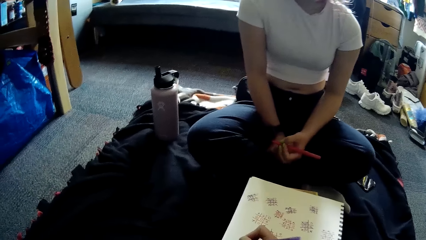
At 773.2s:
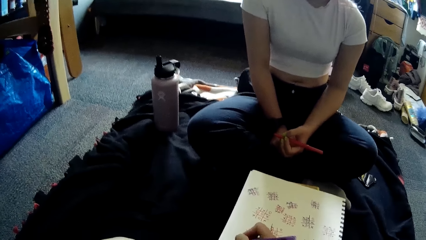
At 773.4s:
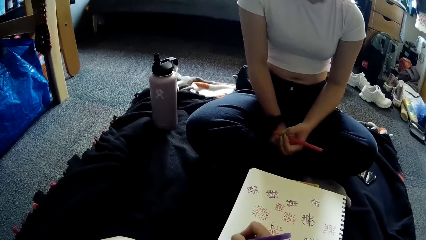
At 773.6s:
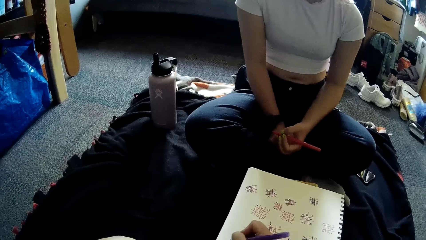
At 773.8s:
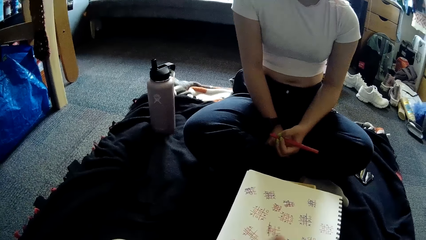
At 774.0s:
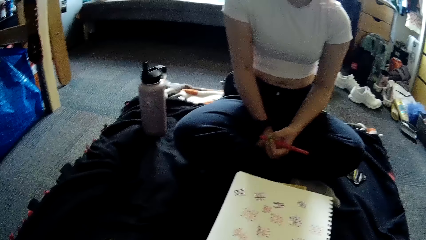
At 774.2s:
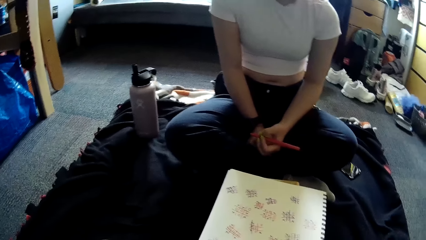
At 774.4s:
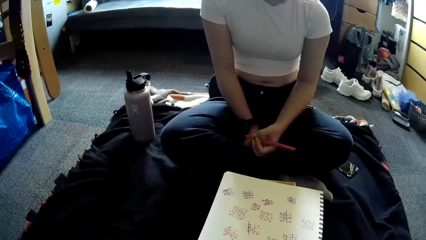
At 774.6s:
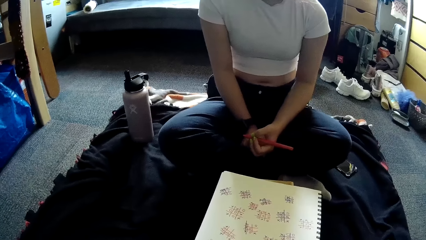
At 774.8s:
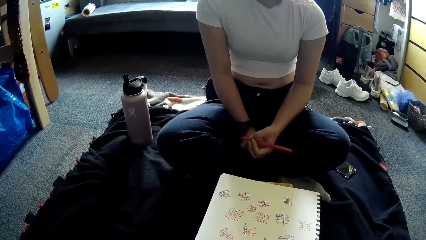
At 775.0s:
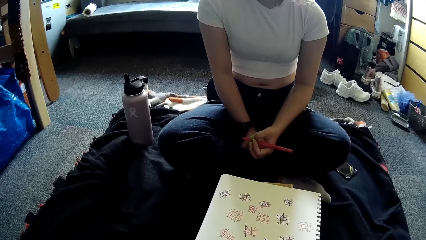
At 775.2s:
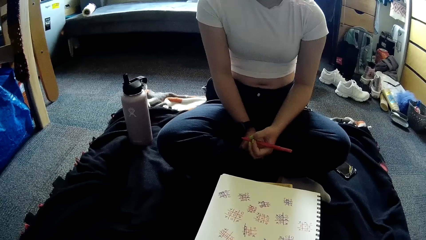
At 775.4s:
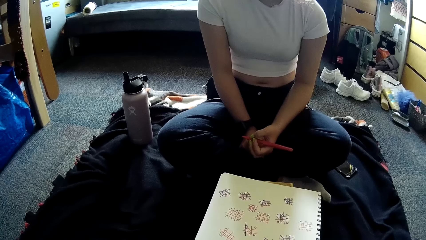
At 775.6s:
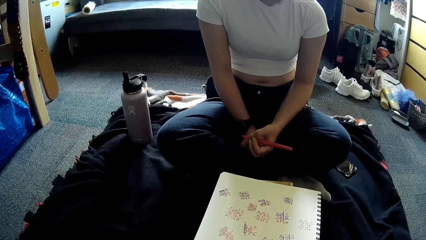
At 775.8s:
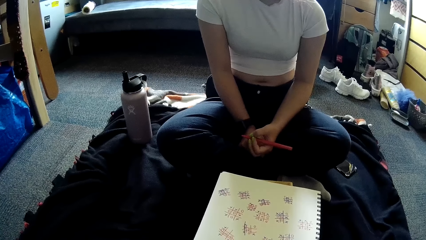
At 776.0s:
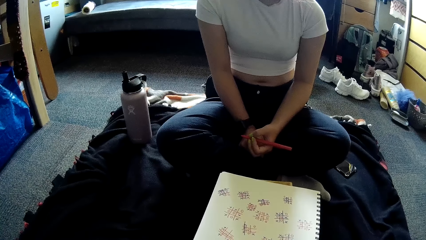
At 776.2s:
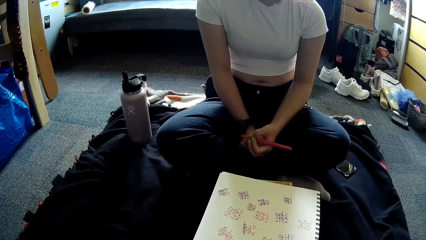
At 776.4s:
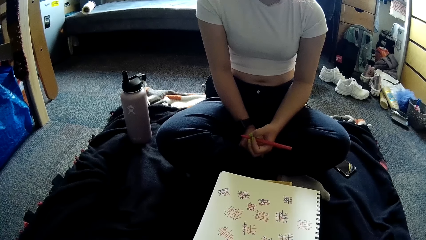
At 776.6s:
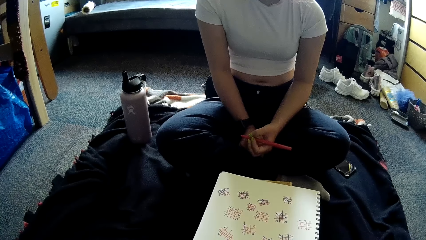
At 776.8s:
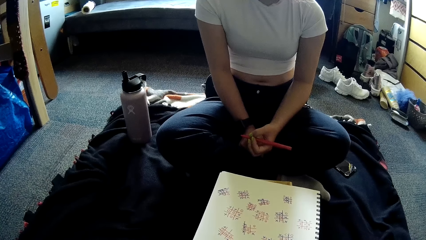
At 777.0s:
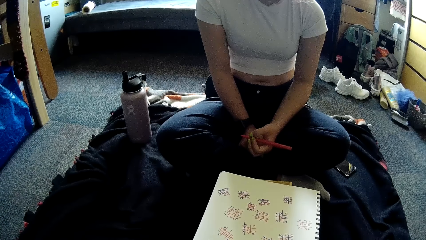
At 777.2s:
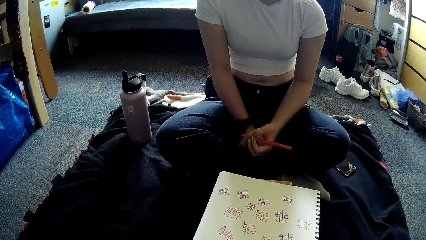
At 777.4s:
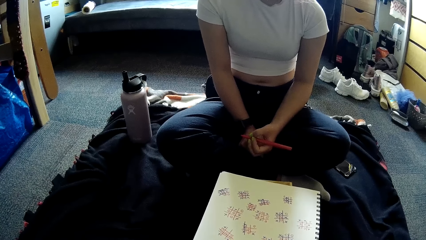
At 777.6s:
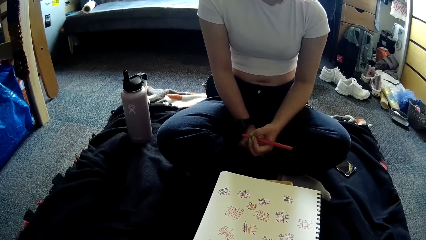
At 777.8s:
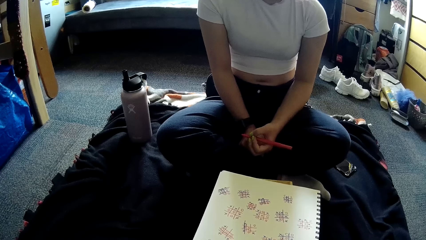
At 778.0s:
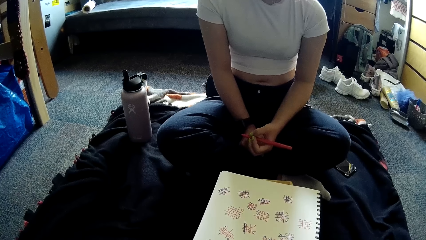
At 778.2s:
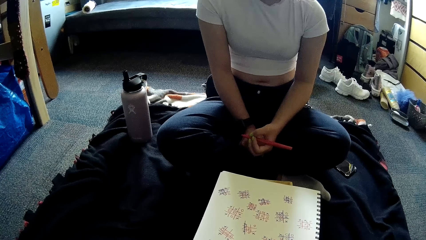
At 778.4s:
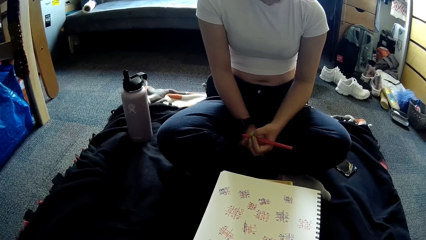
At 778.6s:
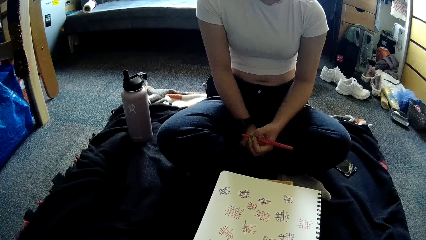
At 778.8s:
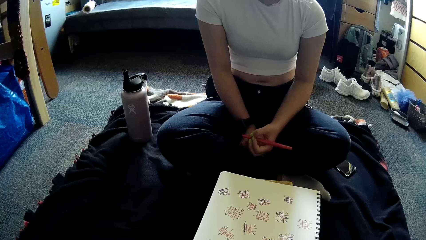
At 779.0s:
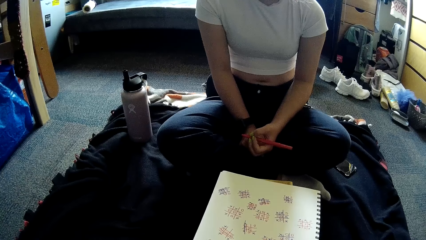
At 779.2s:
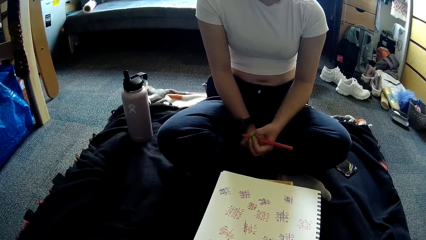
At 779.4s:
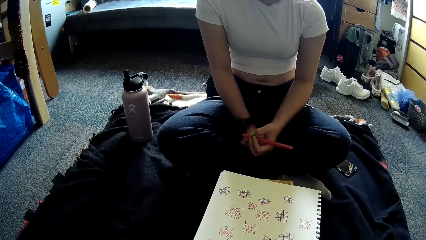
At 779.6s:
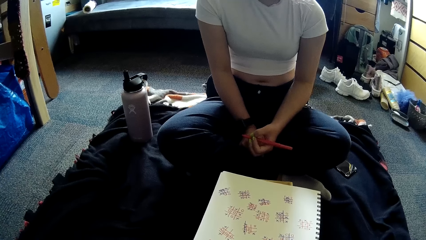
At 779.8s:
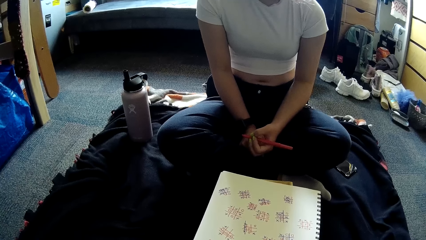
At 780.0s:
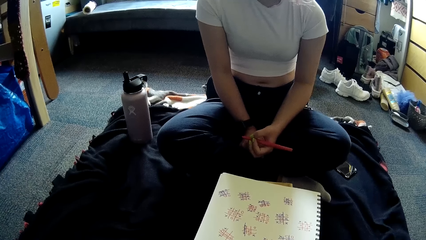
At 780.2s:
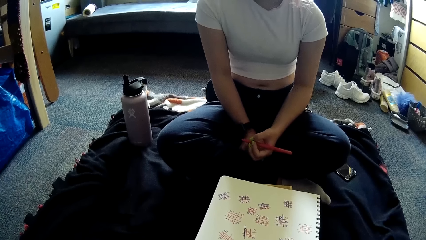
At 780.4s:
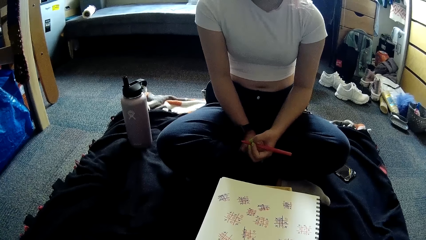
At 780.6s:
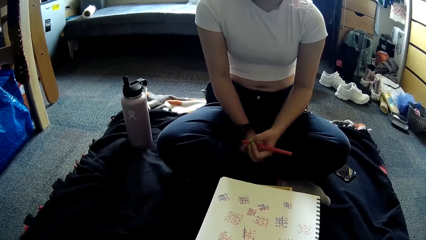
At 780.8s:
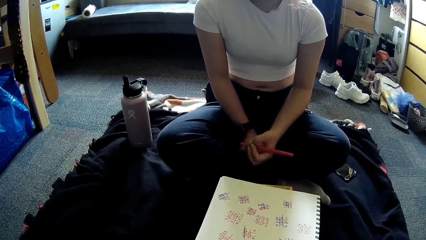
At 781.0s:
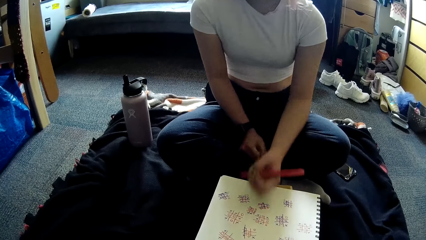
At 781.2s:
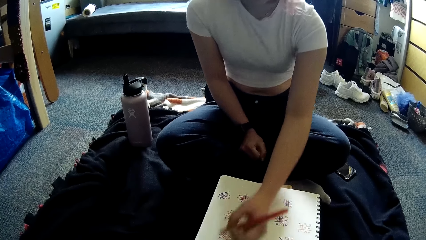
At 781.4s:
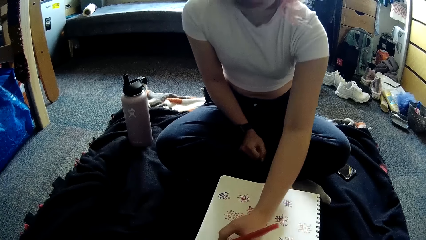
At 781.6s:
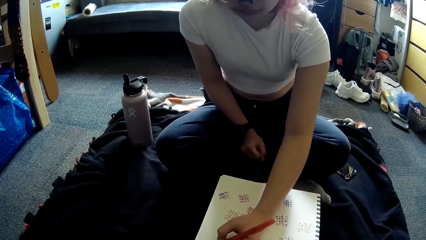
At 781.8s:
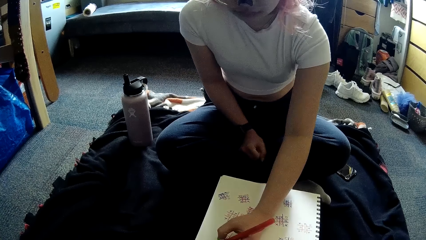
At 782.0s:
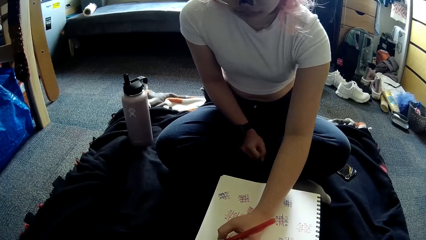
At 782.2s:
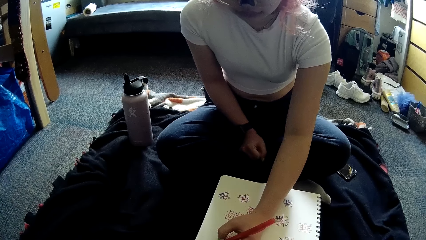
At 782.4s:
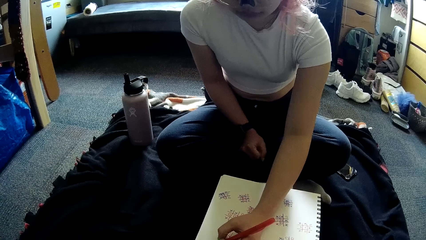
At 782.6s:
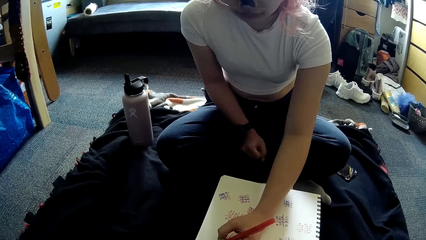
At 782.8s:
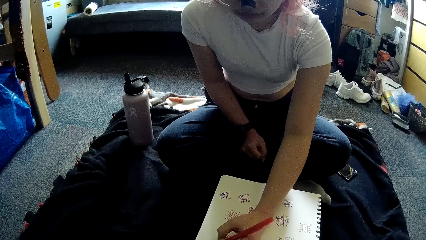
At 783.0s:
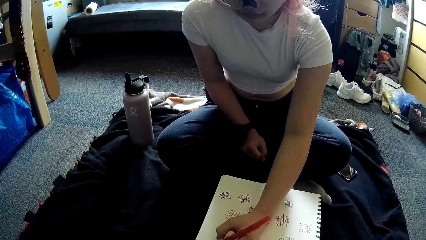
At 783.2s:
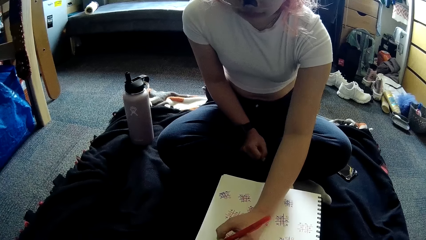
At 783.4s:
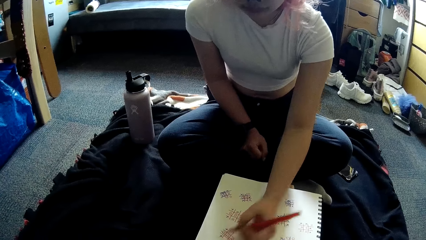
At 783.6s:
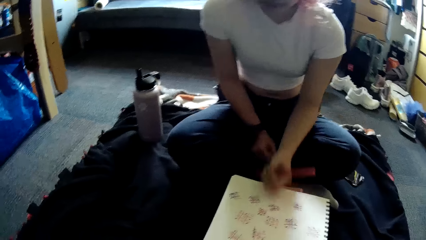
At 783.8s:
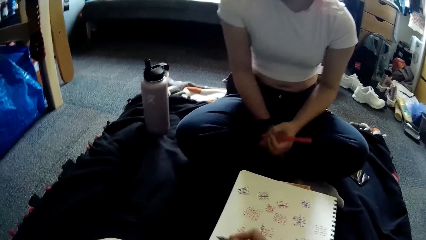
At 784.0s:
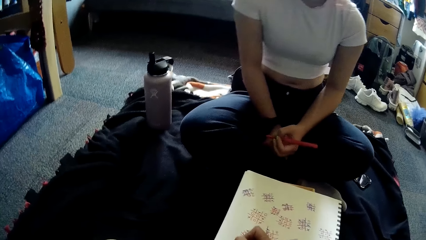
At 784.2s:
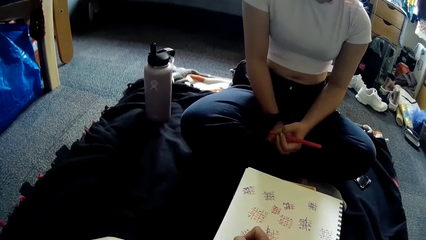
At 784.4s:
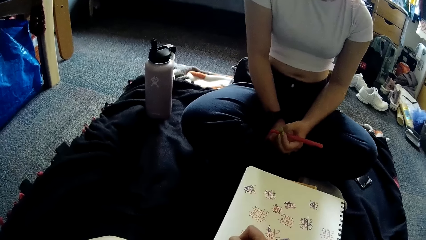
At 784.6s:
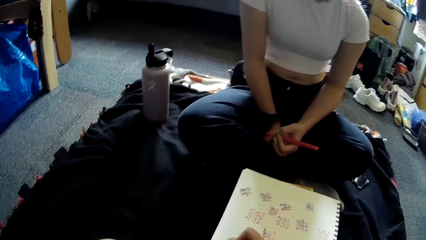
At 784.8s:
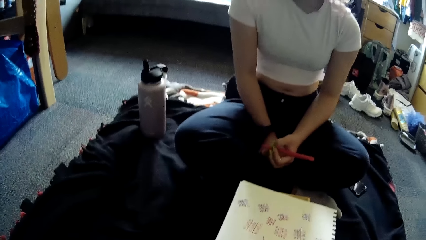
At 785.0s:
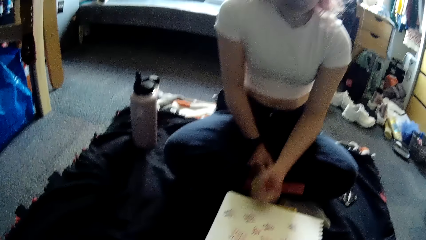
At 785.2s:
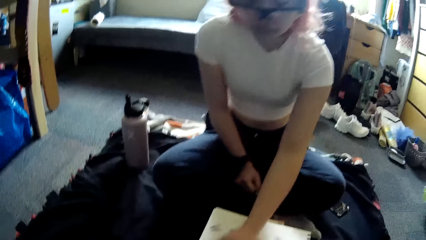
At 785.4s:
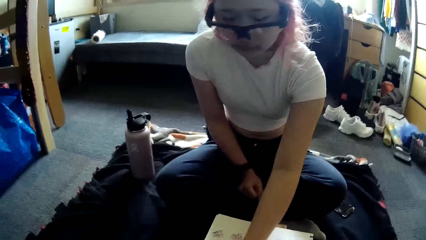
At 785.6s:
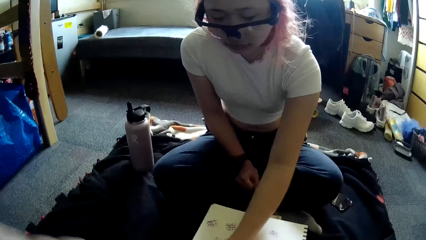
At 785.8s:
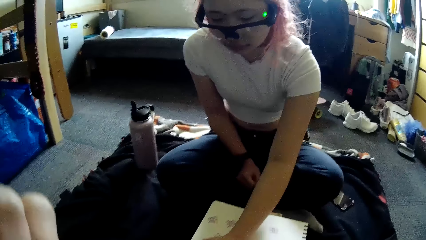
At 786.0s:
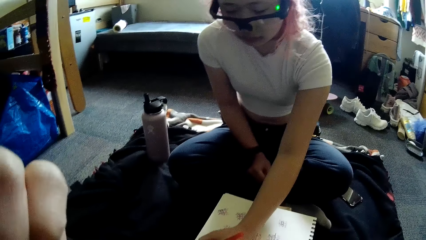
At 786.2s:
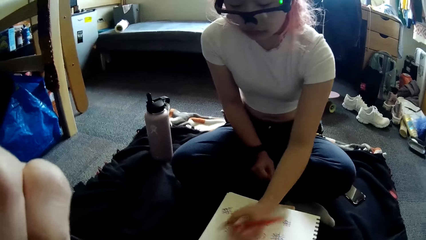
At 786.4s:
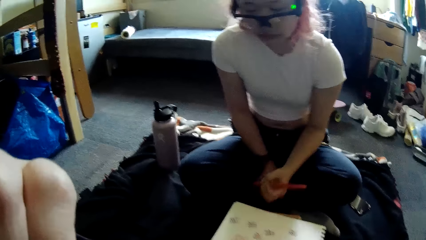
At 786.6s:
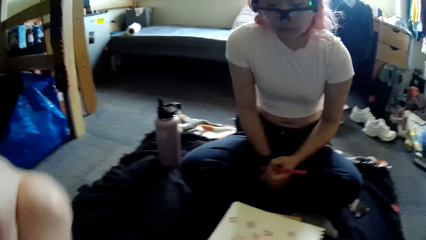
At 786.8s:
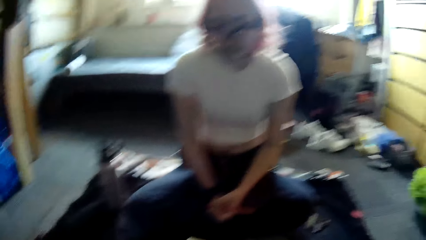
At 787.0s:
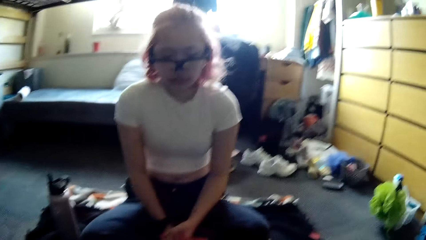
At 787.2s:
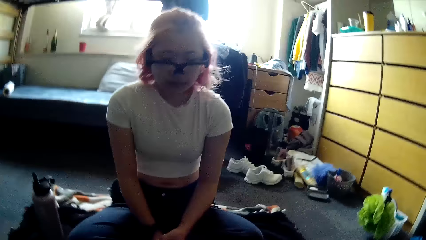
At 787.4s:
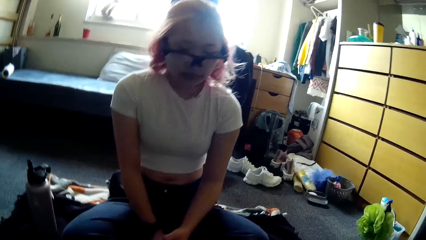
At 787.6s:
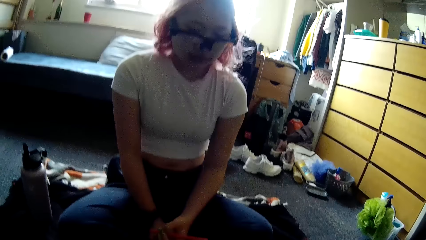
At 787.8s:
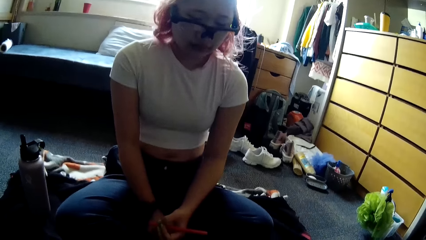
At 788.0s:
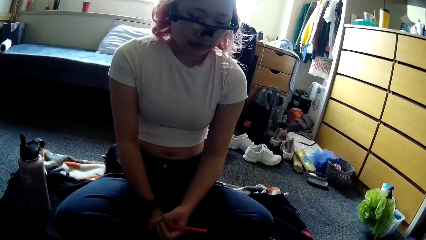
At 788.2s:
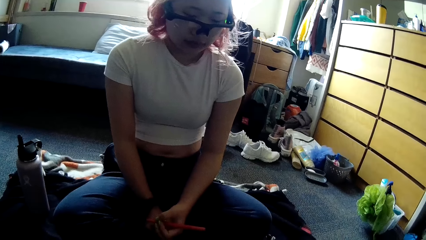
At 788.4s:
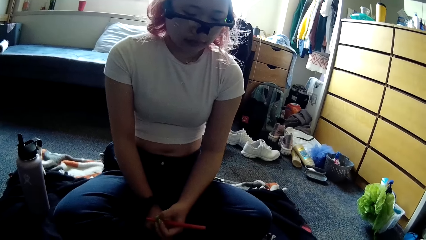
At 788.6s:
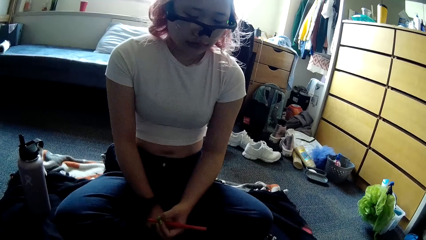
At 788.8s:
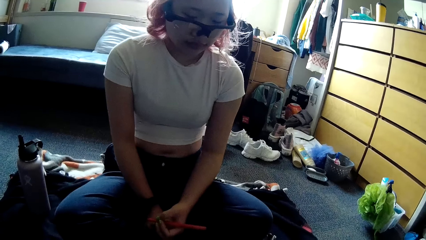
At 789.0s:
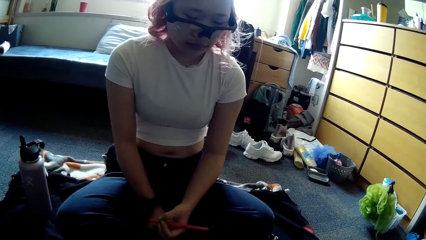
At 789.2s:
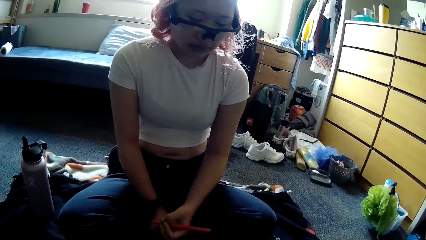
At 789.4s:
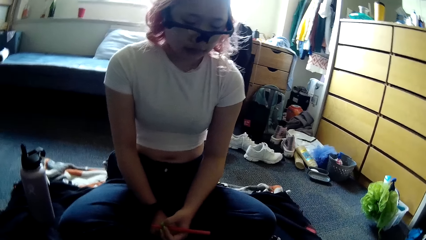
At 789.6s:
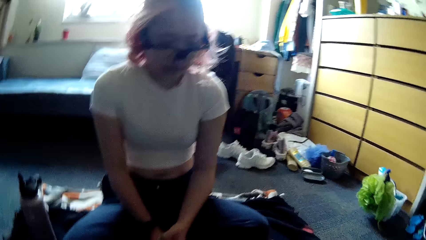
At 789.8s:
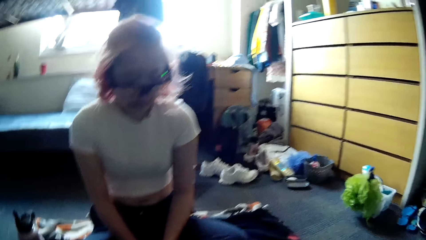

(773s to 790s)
The camera wearer writes on the paper with the pen in her right hand. The woman writes on the paper with the pen in her left hand. The camera wearer writes on the paper with the pen in her right hand. The woman writes on the paper with the pen in her left hand. The camera wearer adjusts the camera on her head with her left hand and raises her hand.
